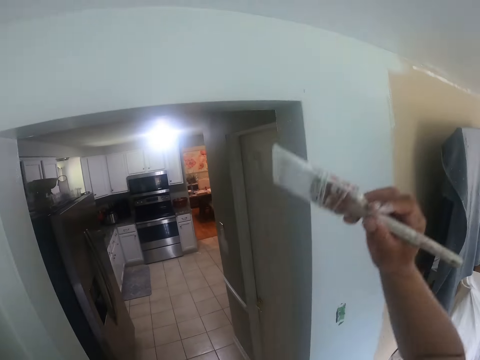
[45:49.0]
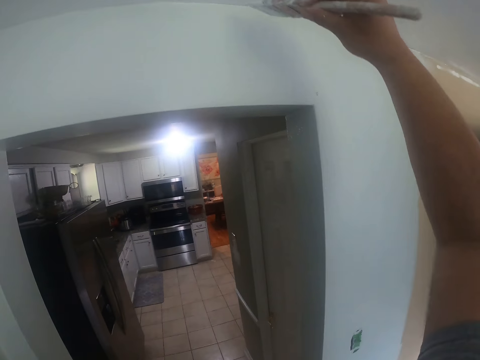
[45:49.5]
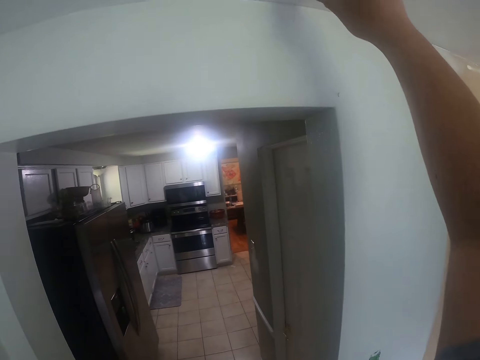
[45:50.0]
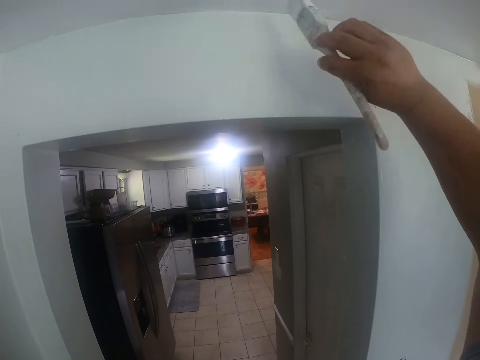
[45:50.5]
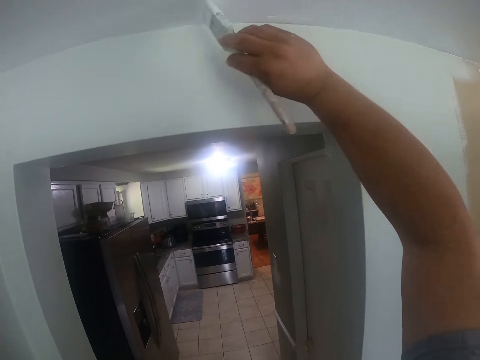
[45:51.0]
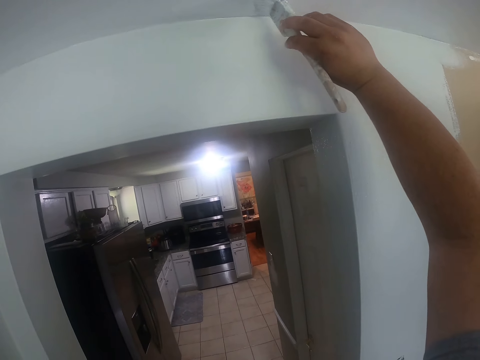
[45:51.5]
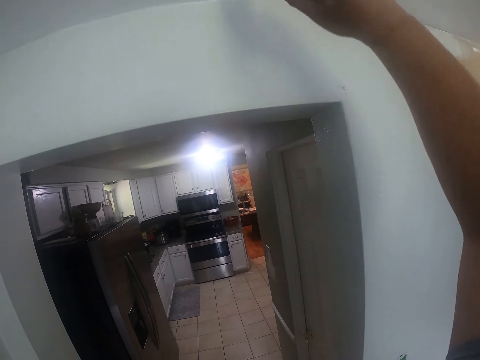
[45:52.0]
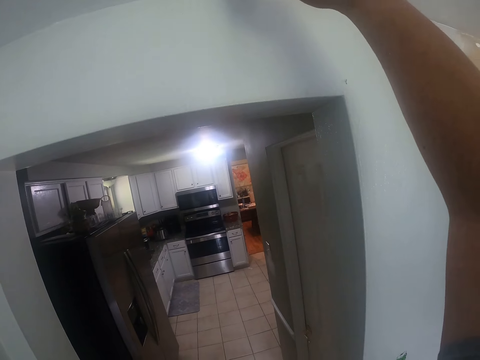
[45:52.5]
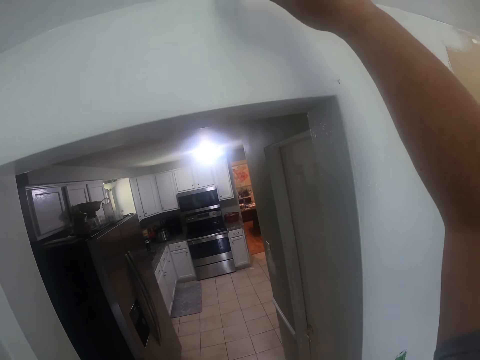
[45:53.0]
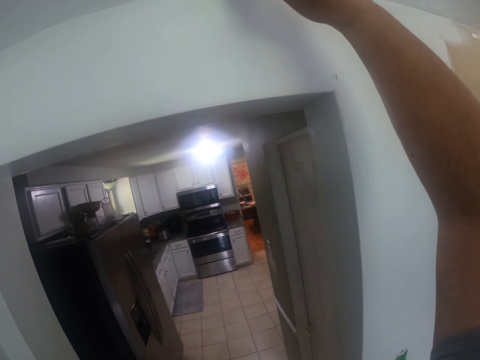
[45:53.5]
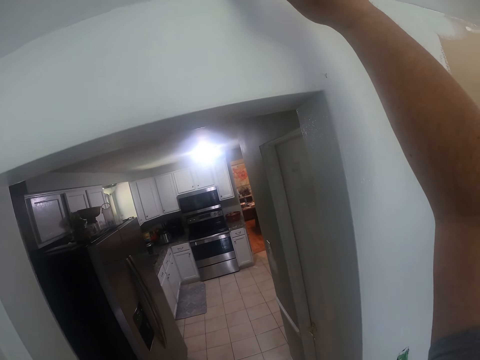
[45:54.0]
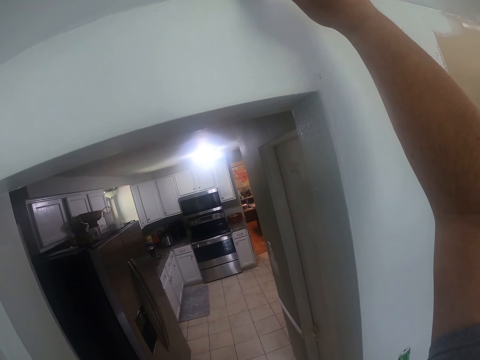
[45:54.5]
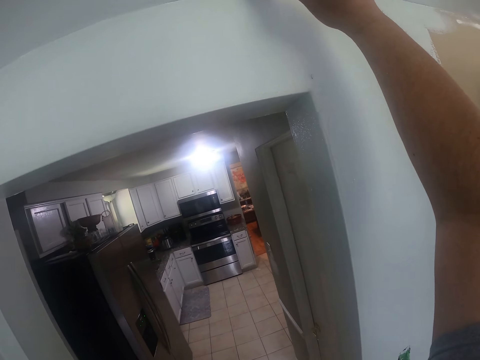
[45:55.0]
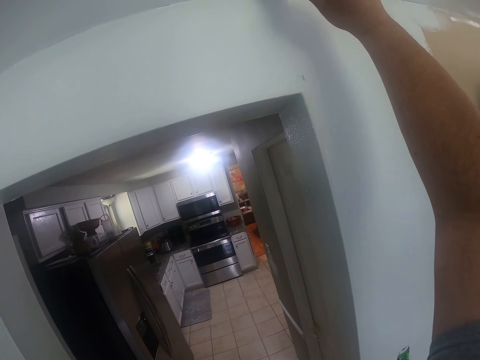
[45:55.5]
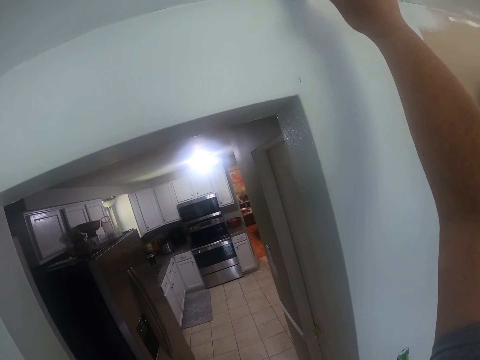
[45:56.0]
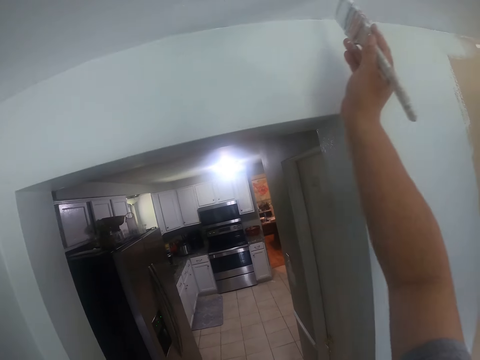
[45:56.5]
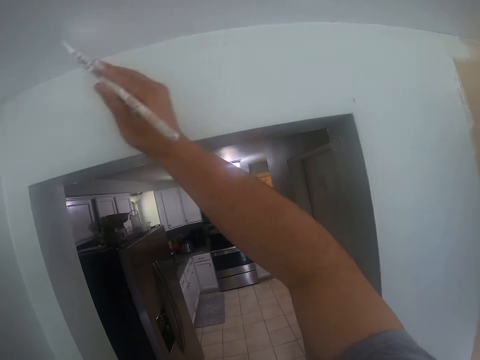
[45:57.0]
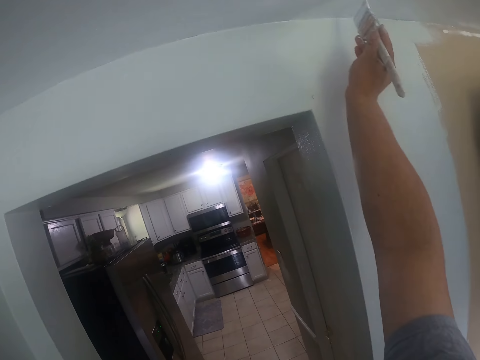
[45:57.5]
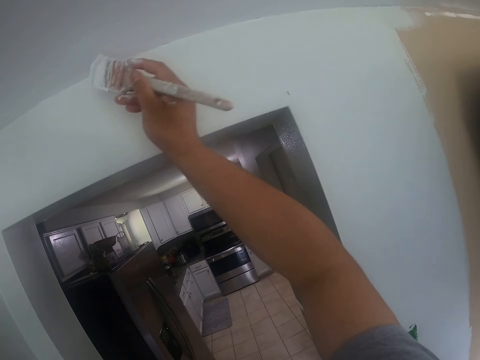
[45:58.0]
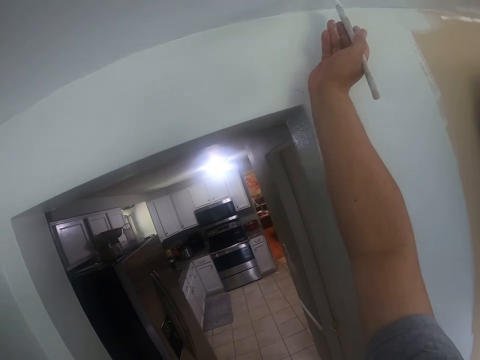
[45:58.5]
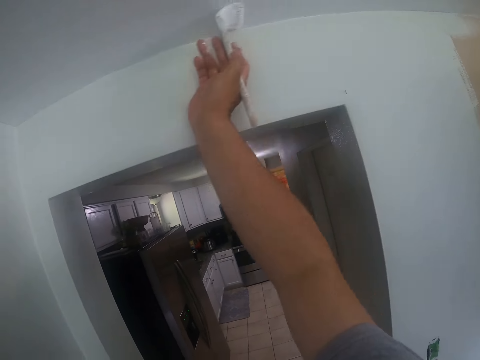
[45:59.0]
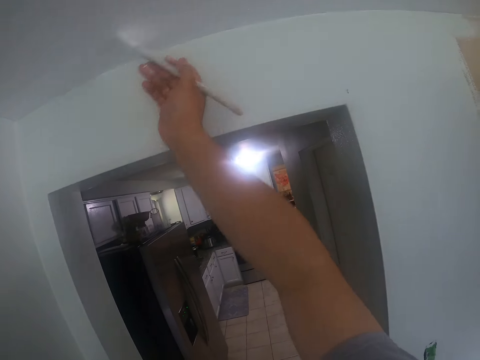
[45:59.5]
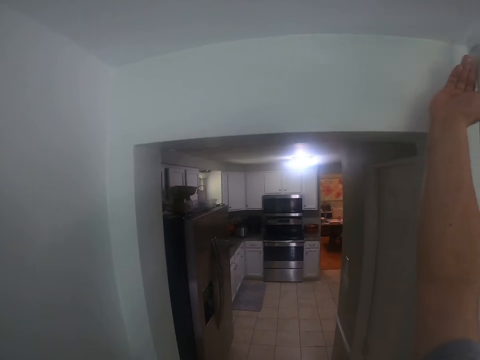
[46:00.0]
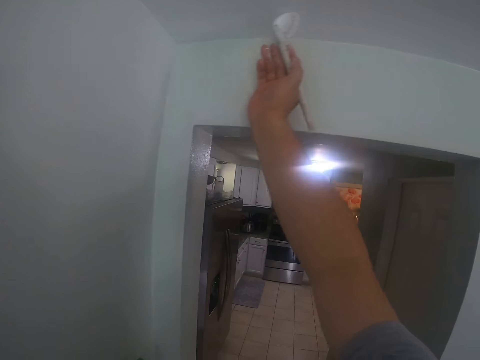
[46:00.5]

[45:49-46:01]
The camera wearer paints the ceiling or wall with the paintbrush in his right hand.

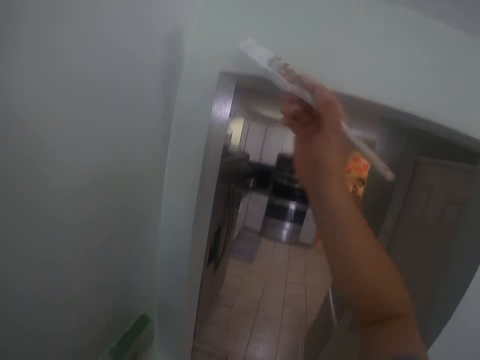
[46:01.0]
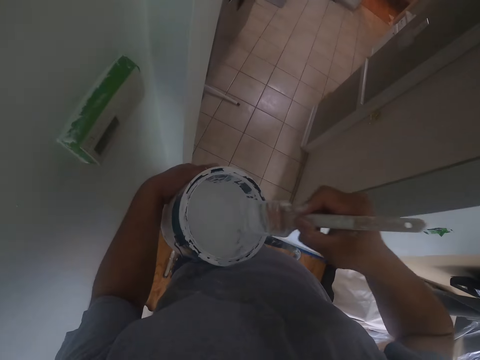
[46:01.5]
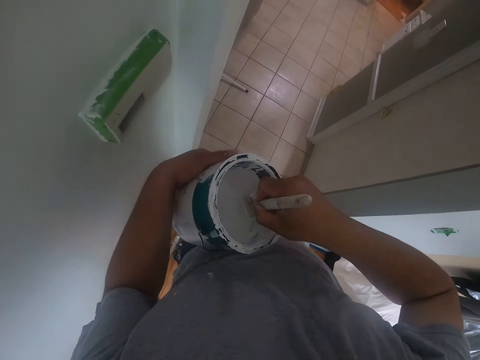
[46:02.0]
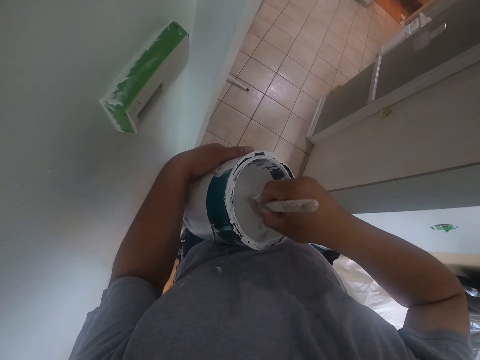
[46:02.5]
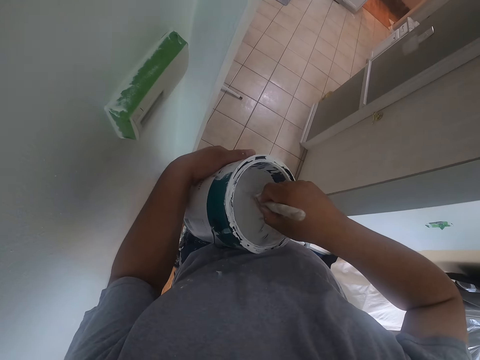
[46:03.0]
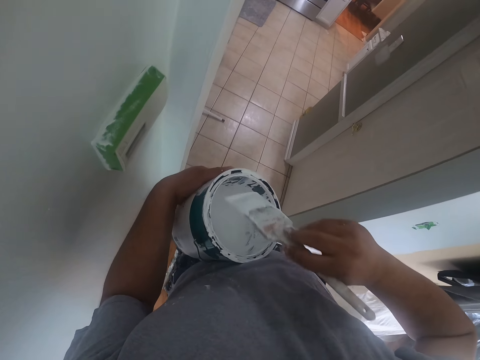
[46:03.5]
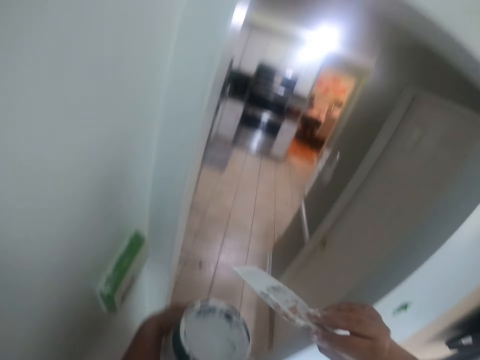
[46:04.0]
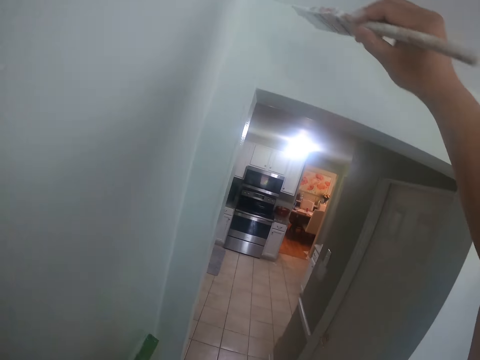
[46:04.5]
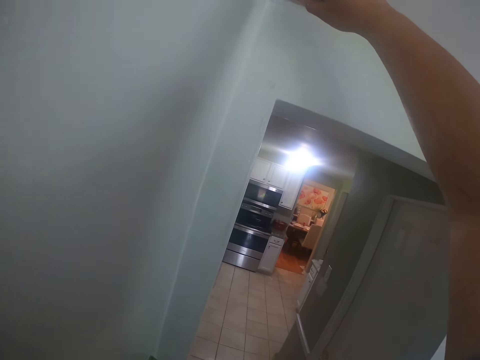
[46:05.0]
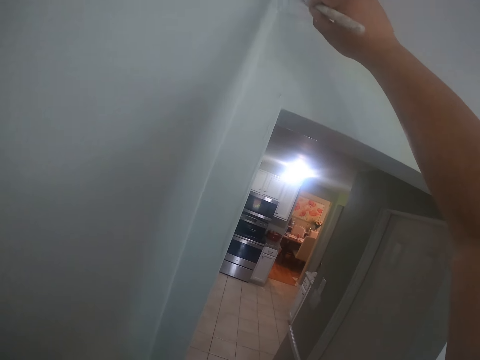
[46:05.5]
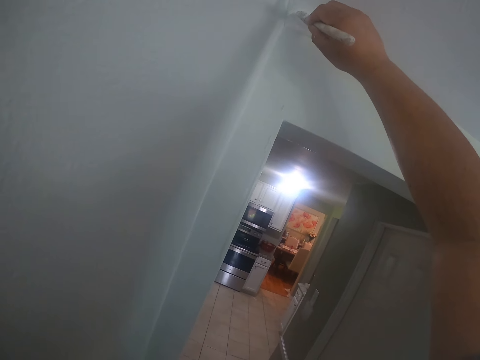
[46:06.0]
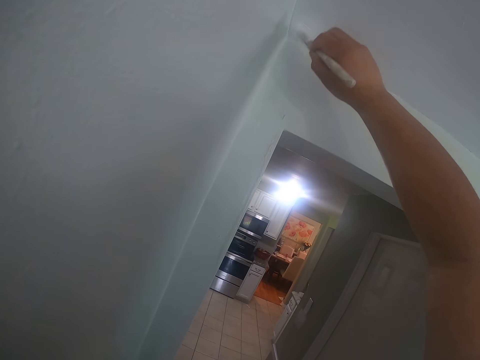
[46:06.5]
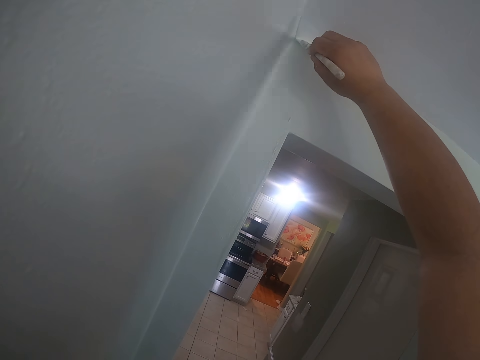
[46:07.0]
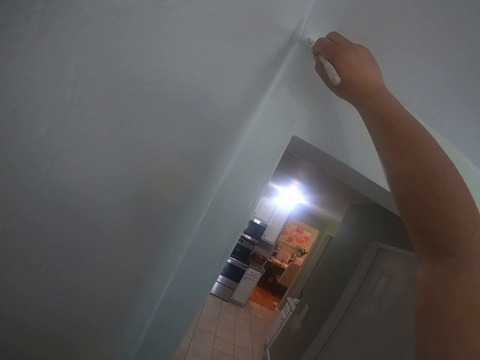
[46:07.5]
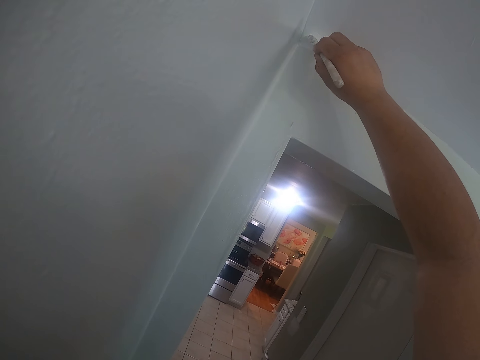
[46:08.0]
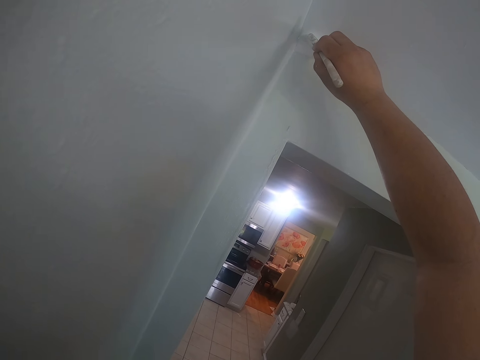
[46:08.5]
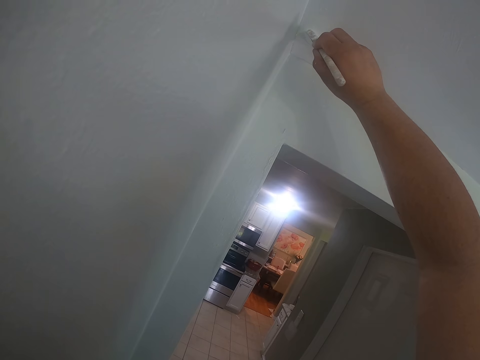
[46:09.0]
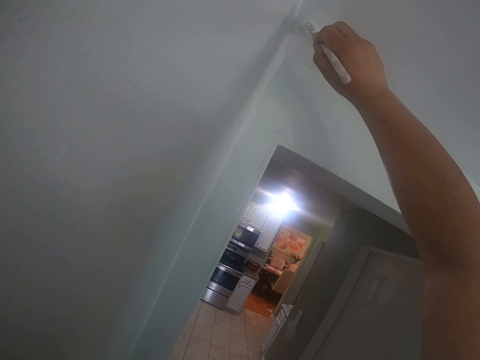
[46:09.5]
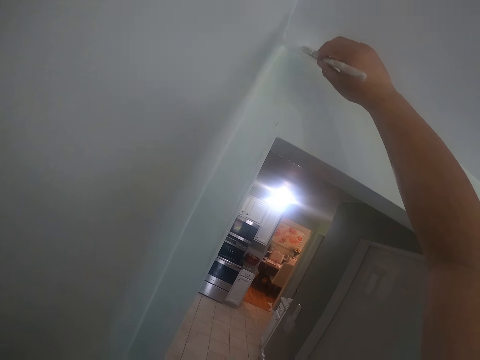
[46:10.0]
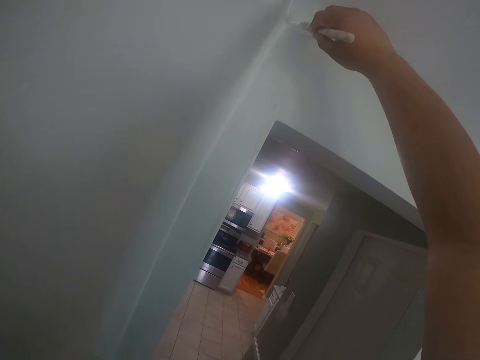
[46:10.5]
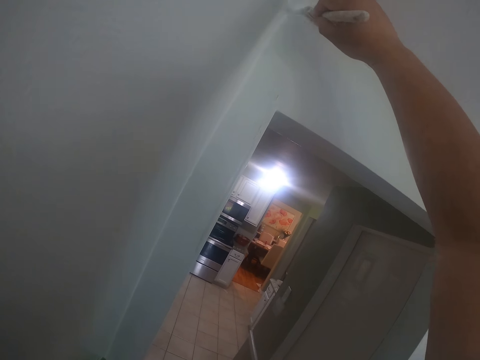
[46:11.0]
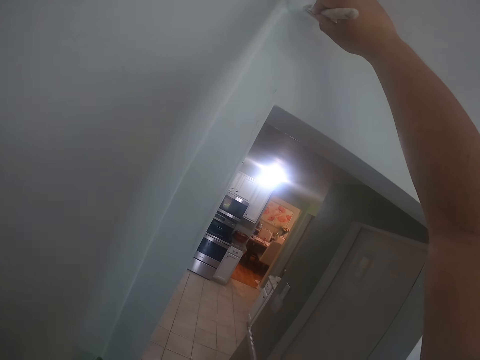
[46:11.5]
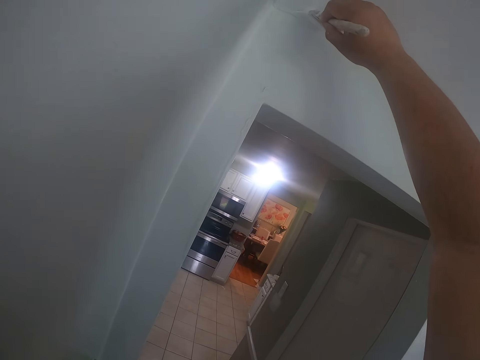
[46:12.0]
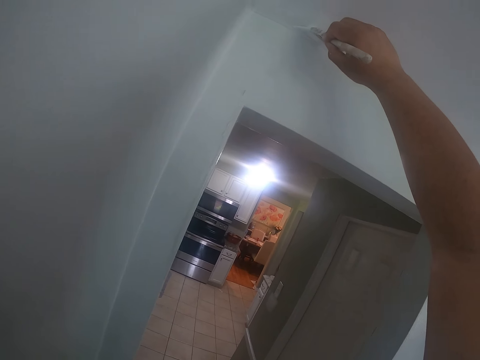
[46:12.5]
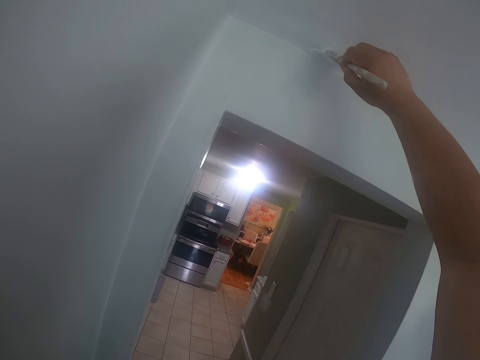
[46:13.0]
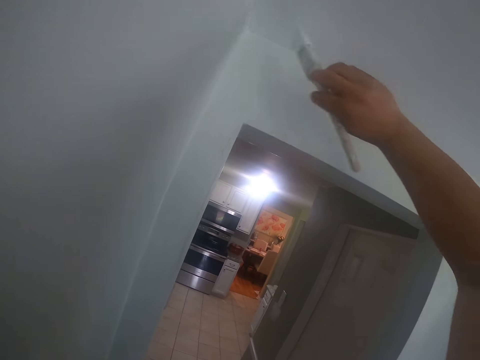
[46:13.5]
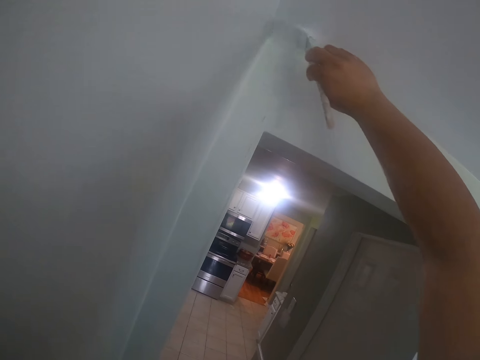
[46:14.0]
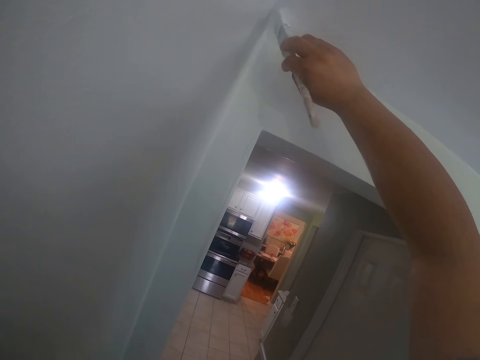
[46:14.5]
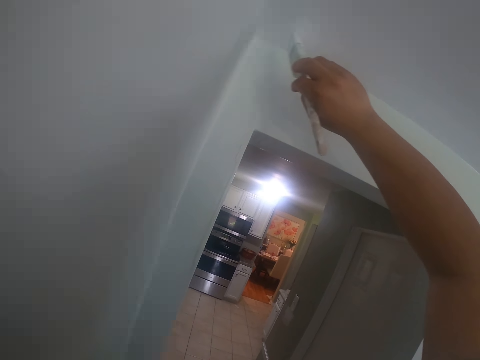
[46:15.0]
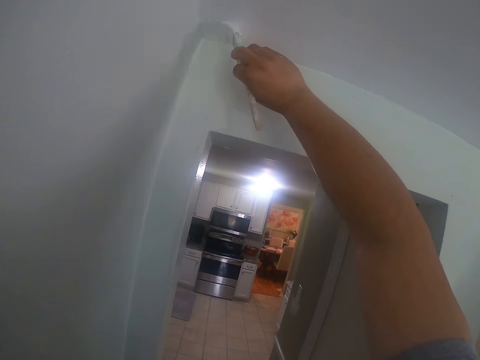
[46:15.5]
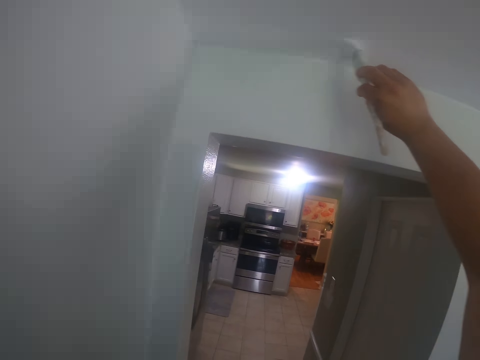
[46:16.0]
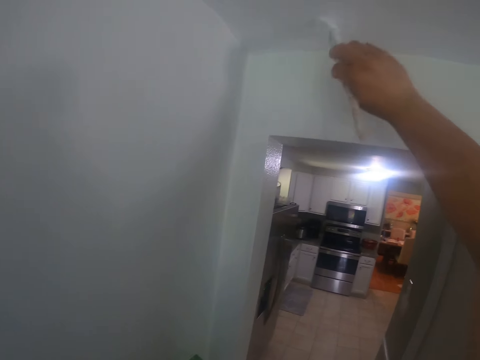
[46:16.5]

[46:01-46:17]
The camera wearer dips the paintbrush into the can of paint in his left hand. He removes the paintbrush from the can of paint. He paints the ceiling or wall with the paintbrush in his right hand.
